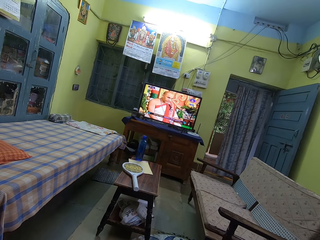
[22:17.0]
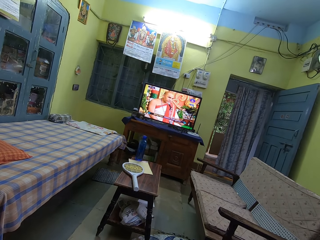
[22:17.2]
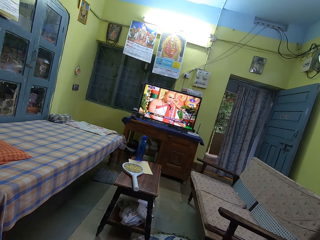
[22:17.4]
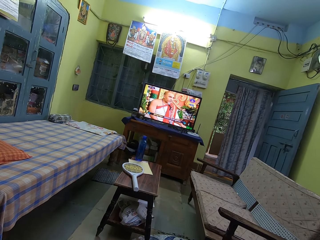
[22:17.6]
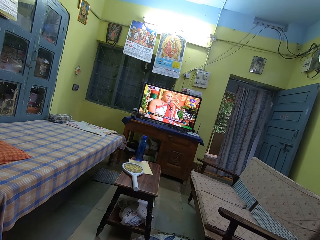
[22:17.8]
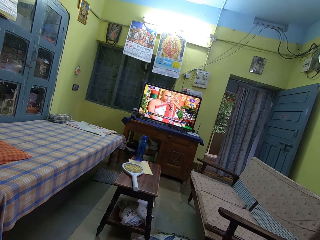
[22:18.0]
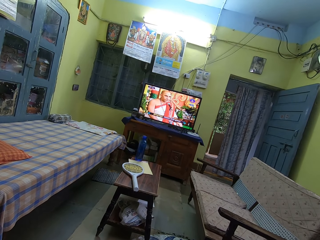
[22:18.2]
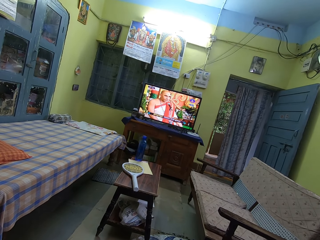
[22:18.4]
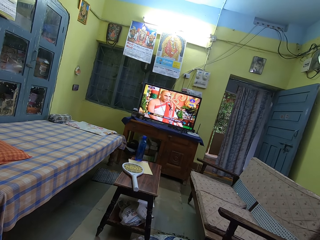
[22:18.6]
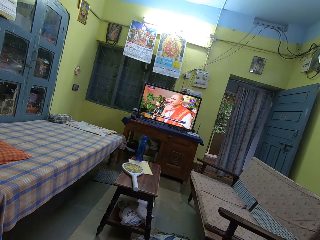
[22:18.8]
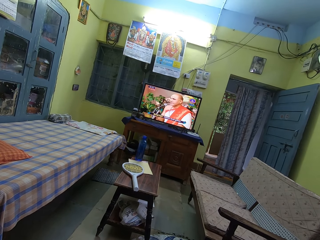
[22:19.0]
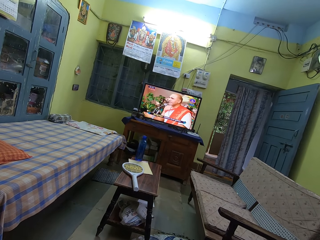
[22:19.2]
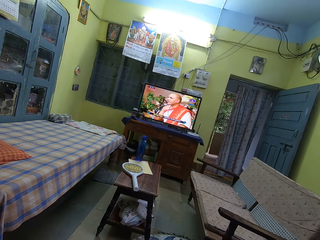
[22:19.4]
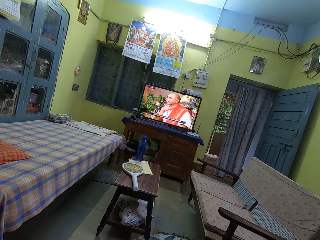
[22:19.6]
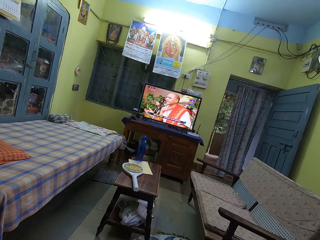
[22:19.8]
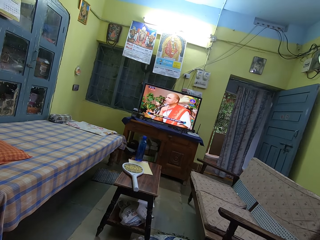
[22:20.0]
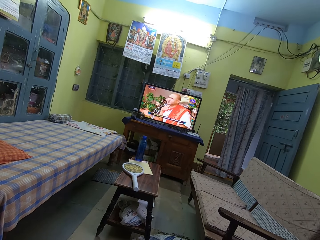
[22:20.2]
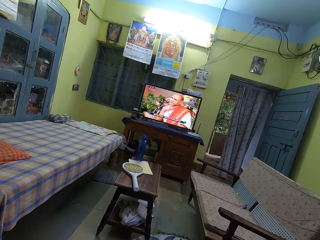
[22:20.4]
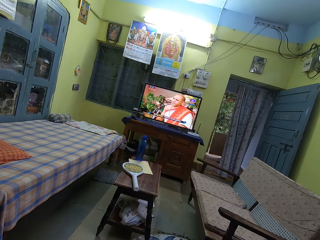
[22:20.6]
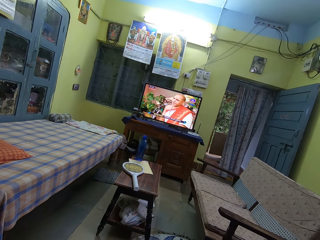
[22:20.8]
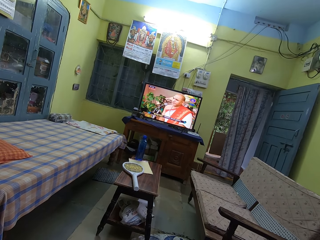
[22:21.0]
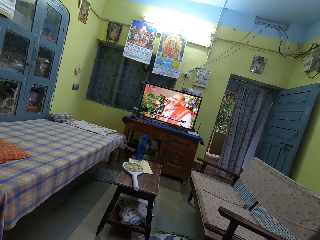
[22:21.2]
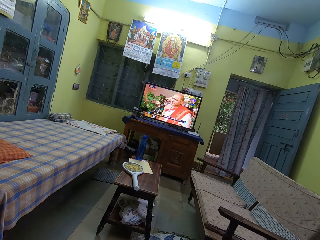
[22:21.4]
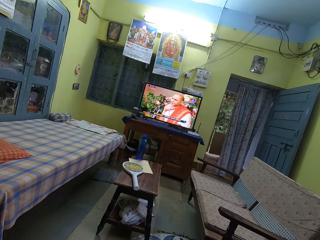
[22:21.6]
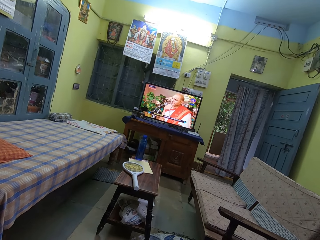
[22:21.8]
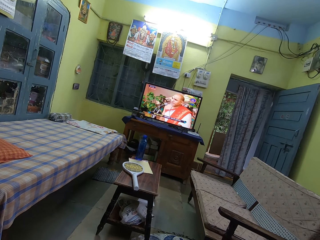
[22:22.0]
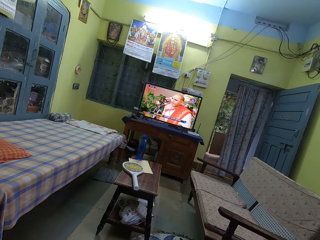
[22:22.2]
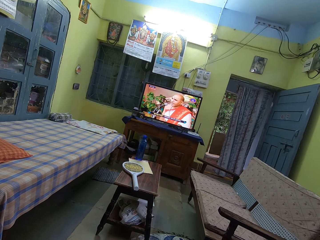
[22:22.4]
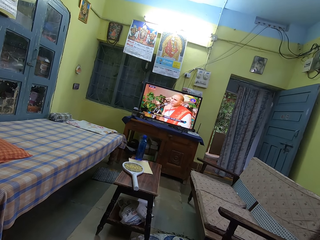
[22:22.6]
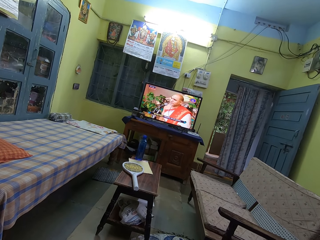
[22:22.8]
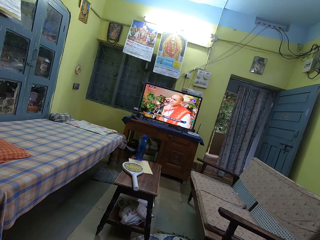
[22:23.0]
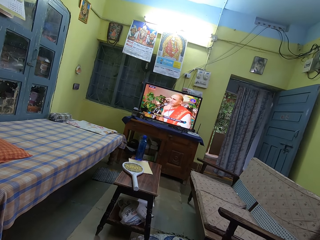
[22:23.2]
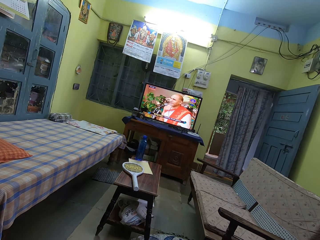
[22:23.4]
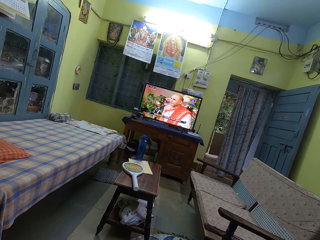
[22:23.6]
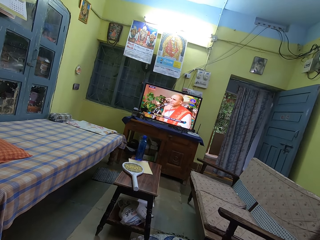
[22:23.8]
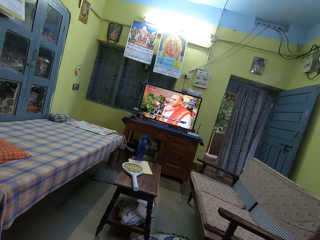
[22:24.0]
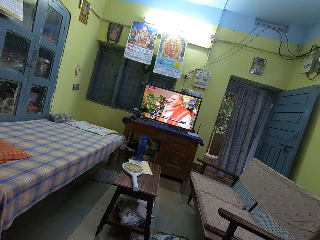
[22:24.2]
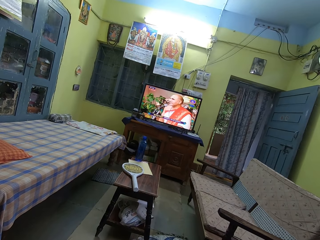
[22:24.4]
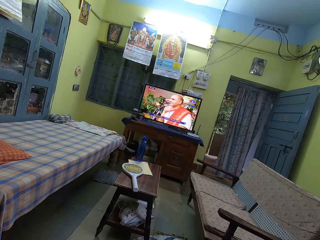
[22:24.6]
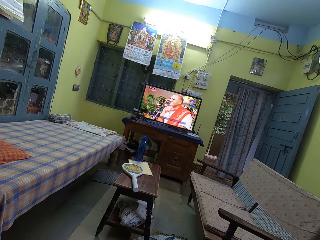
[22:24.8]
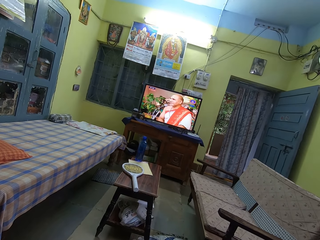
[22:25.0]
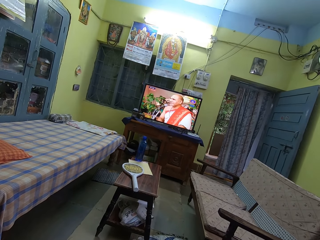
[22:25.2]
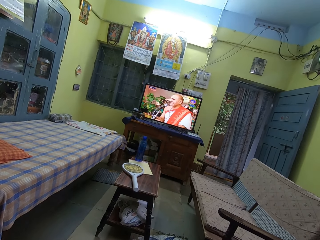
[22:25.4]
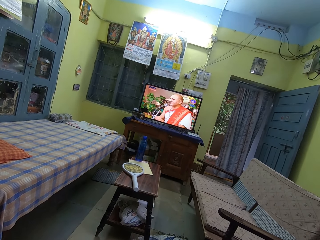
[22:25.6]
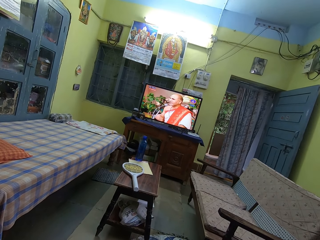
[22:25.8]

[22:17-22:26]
The camera wearer watches television.

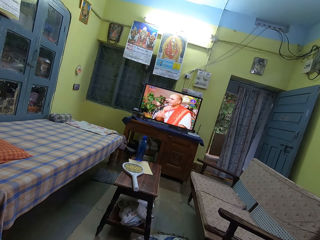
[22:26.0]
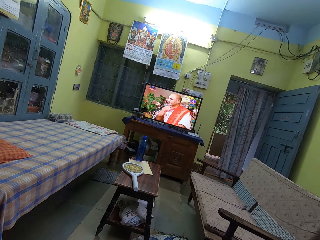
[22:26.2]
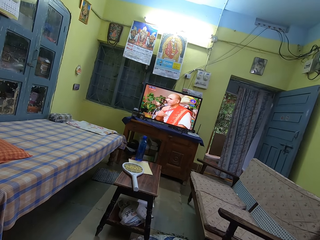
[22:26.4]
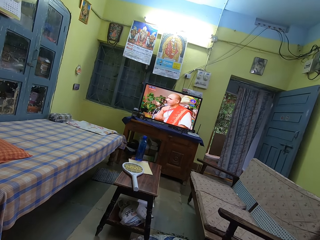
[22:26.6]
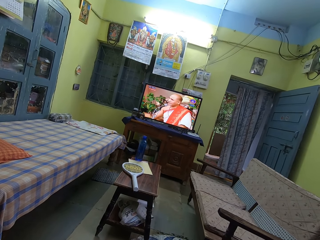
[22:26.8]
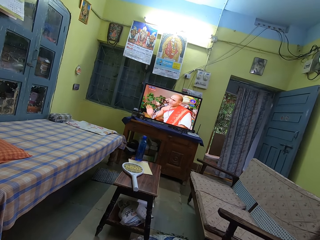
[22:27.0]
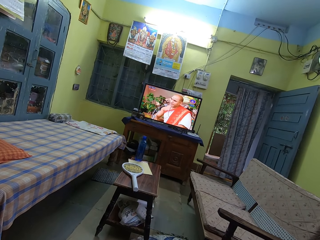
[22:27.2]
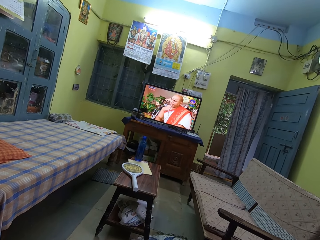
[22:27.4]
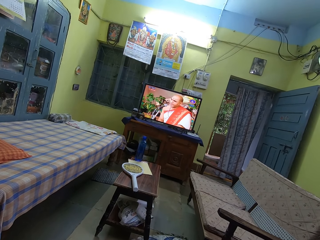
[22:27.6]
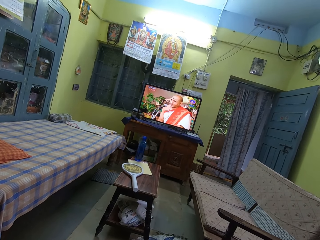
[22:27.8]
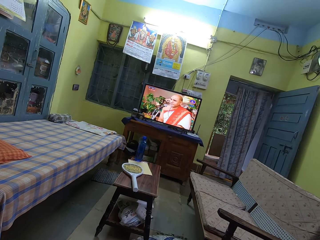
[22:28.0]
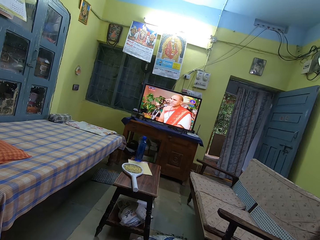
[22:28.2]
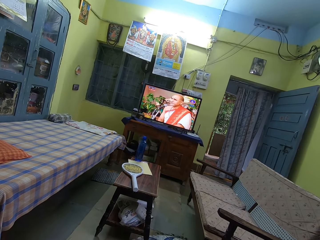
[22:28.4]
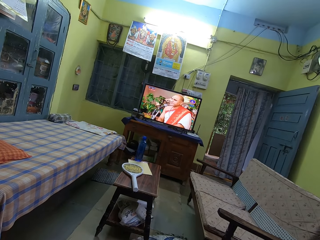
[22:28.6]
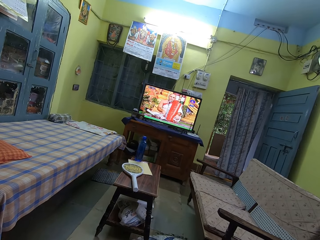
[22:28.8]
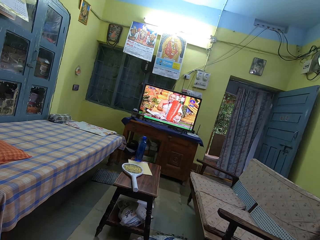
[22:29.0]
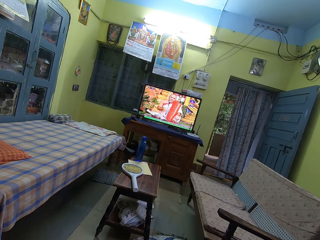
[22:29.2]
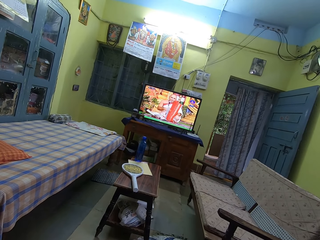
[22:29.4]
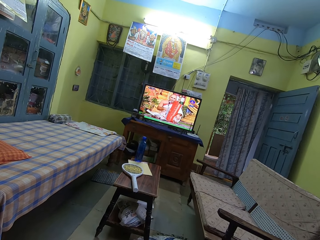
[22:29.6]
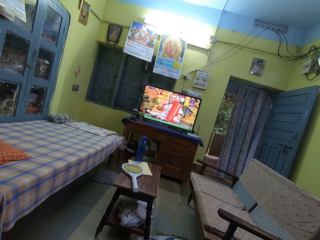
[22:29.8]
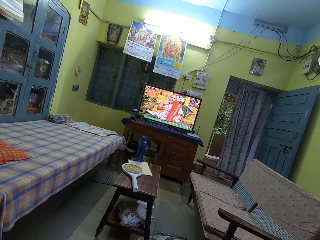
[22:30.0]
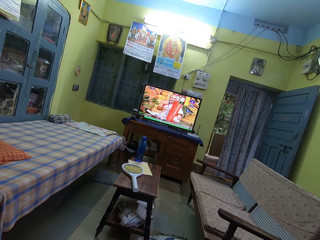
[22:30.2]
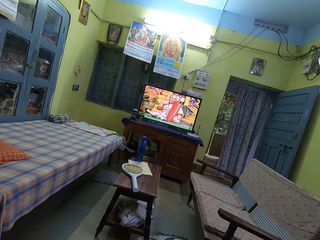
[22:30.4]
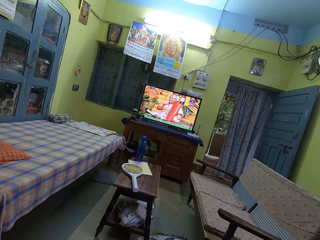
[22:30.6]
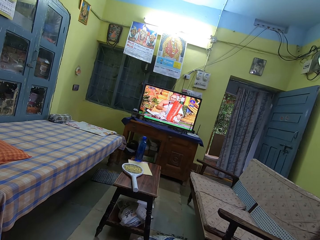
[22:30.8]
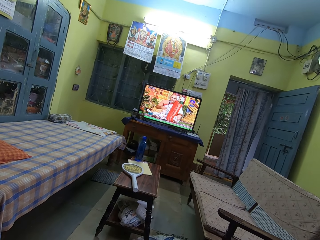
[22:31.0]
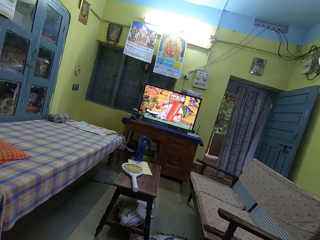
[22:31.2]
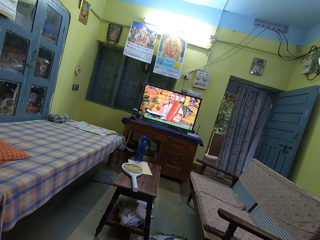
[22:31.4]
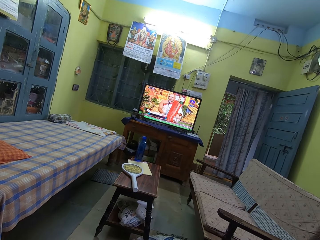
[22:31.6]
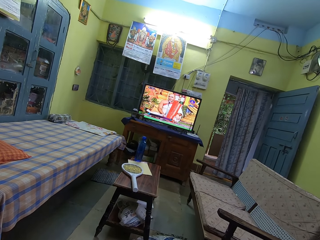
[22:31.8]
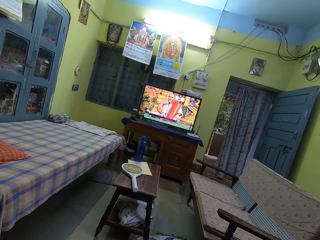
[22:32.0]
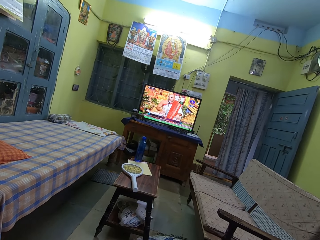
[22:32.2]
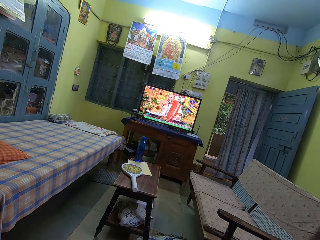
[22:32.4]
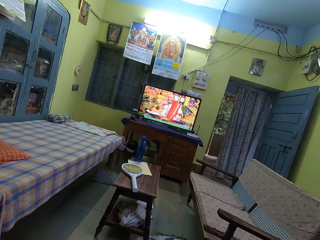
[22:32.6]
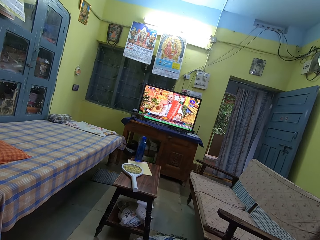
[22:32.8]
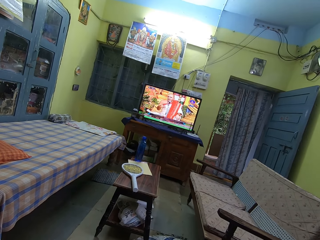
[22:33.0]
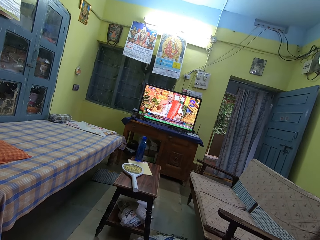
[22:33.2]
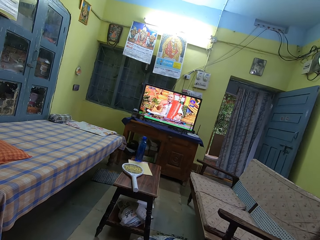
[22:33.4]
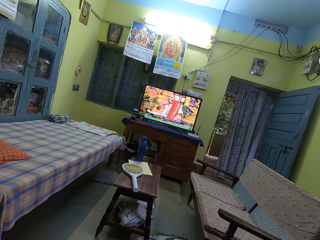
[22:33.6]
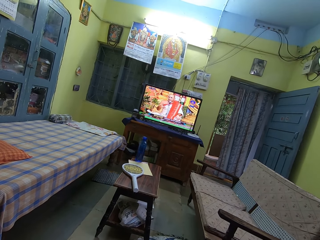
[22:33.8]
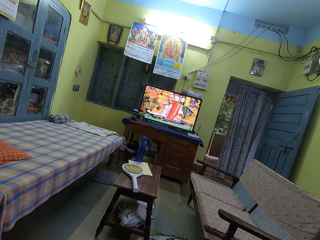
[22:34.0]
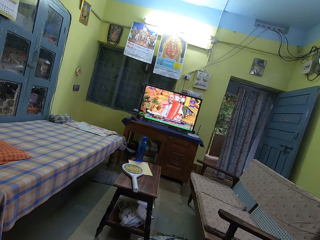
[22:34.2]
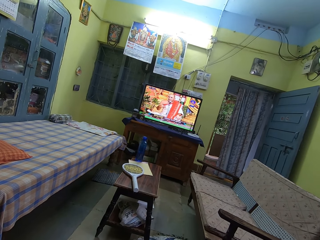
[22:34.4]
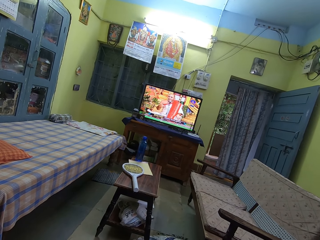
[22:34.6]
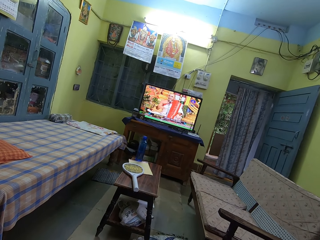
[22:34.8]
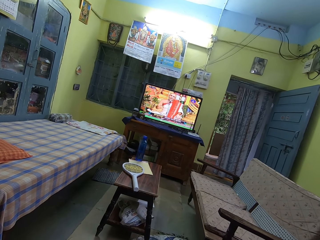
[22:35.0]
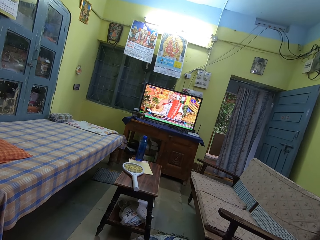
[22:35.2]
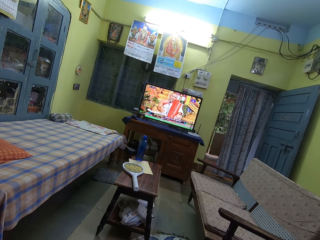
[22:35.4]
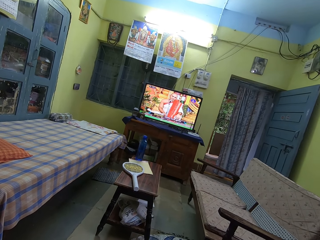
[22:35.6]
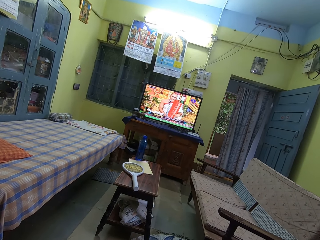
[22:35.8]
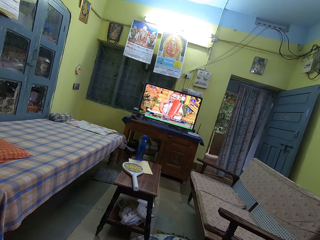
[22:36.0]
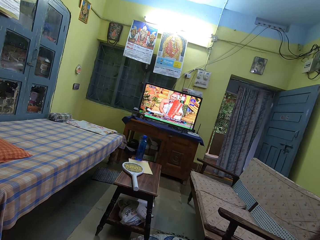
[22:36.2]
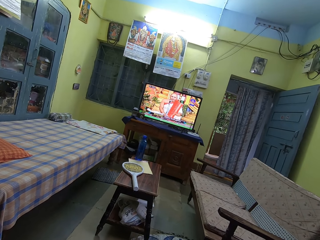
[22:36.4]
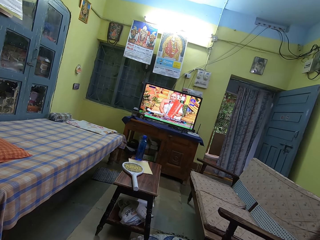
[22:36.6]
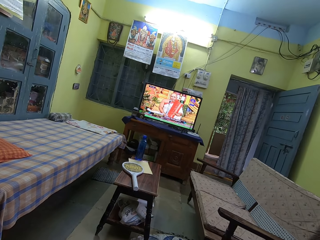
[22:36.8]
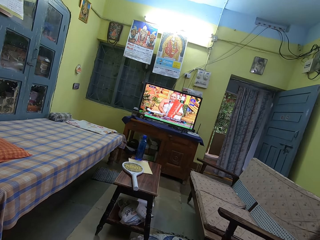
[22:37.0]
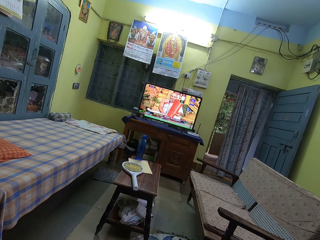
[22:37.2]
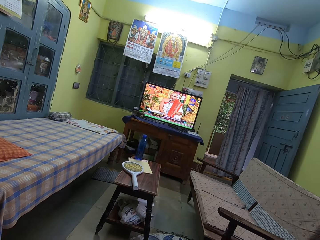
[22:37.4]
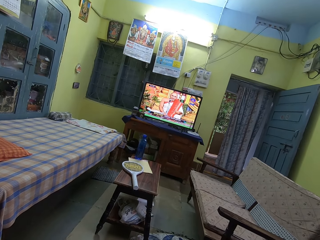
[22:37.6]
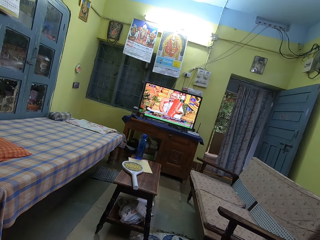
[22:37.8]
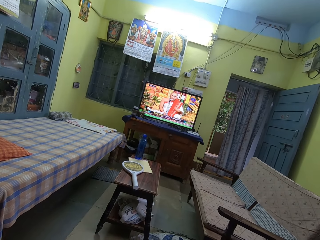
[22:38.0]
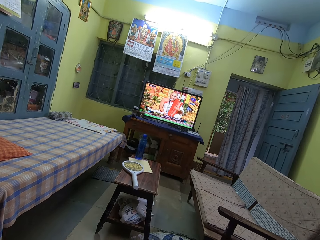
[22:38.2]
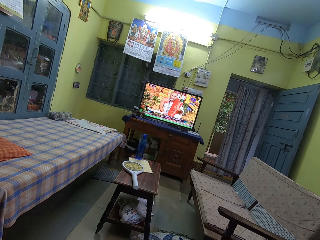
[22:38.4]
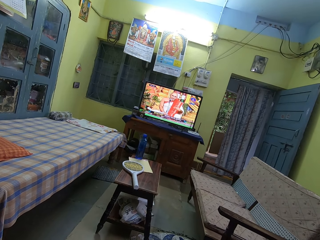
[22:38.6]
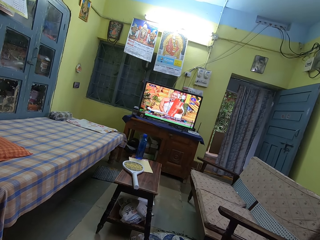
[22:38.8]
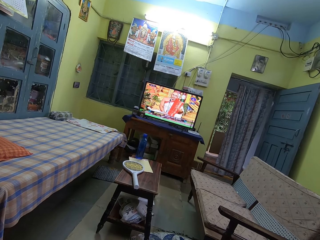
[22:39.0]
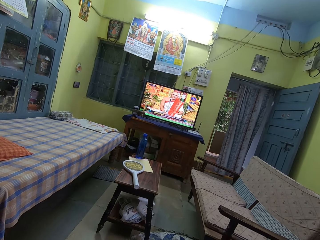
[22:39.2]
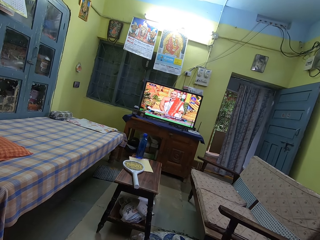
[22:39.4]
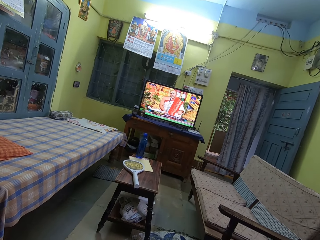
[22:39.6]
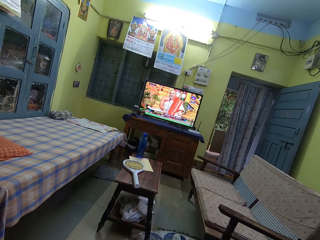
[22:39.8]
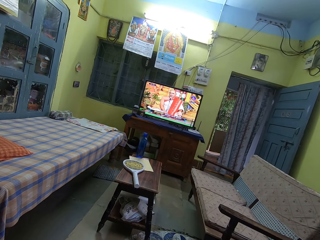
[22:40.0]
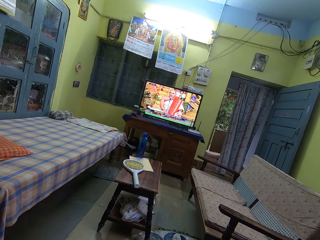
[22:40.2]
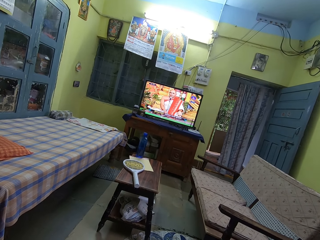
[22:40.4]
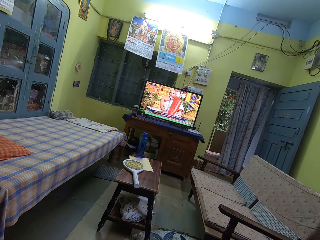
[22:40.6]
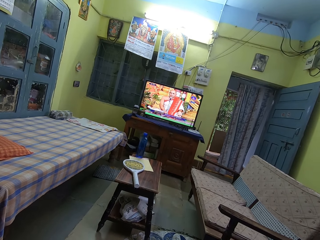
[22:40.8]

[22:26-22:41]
The camera wearer watches television repeatedly.
